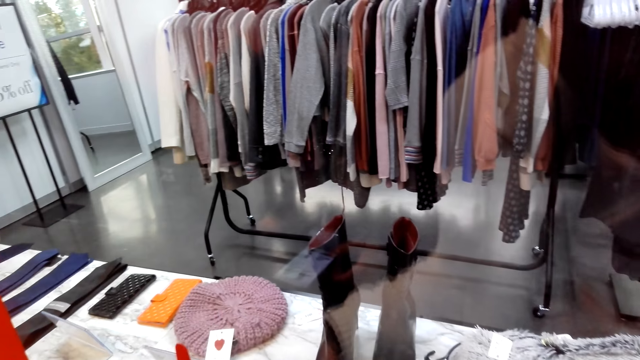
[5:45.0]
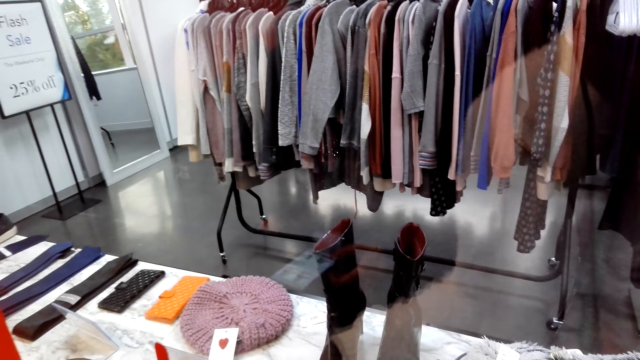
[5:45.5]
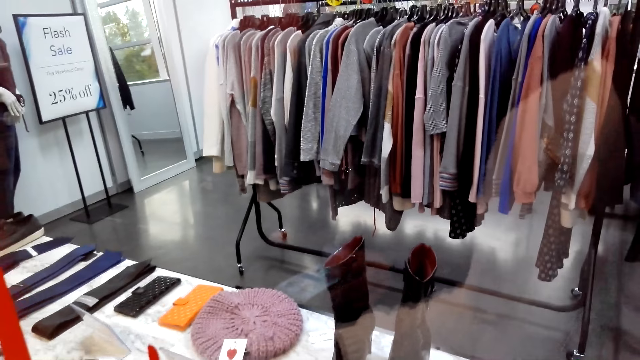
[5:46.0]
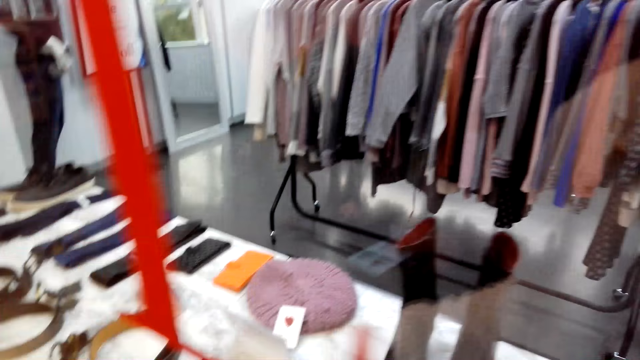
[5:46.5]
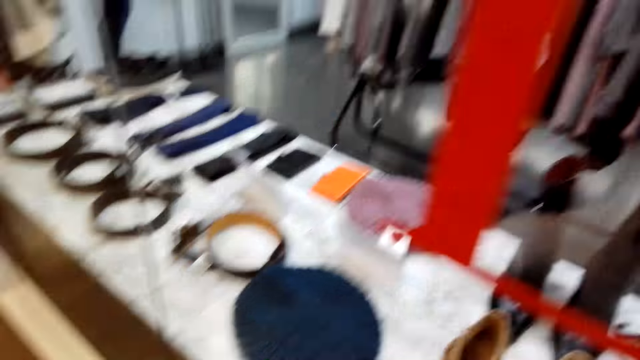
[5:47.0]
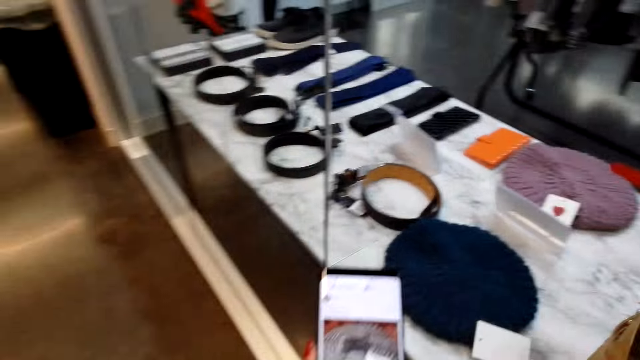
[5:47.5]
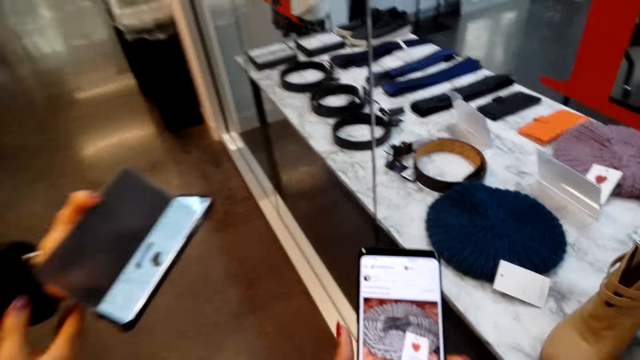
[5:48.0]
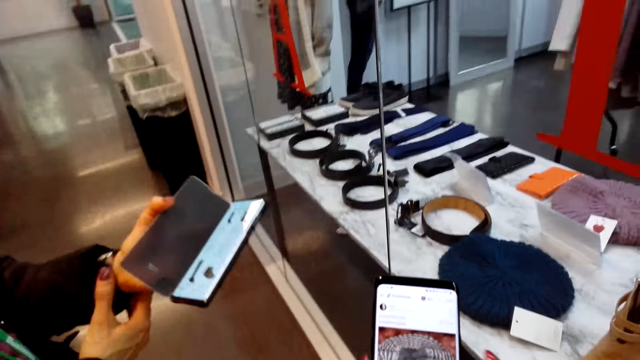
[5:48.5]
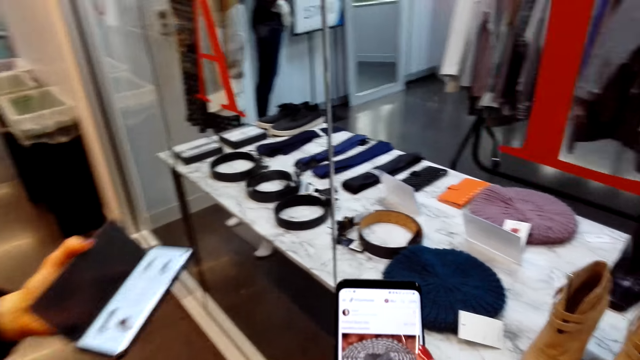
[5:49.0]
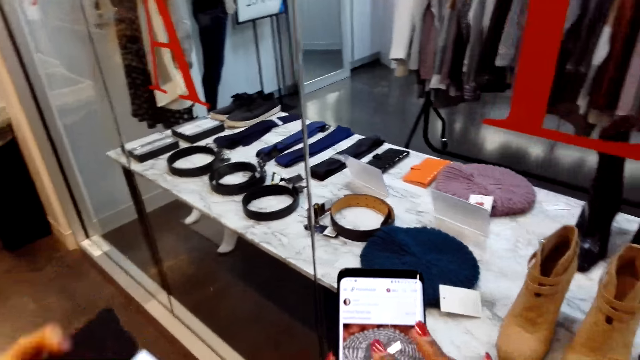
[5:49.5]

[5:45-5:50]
The camera wearer uses the phone.

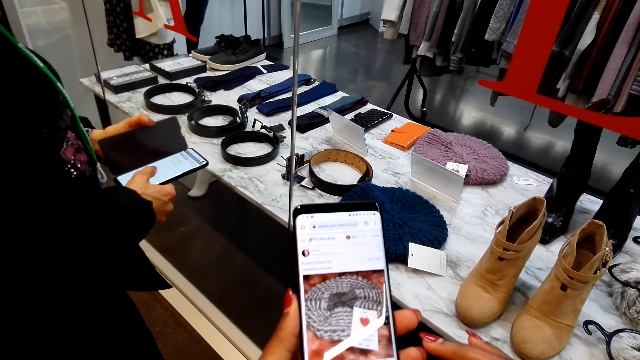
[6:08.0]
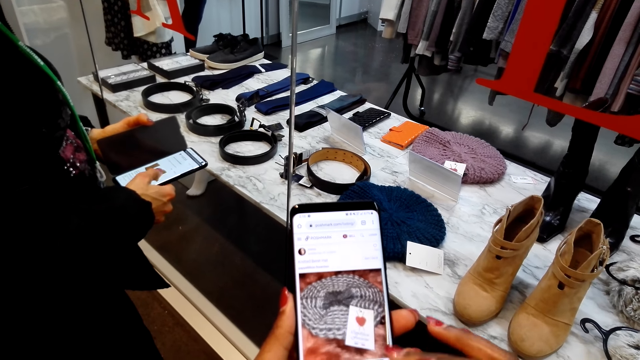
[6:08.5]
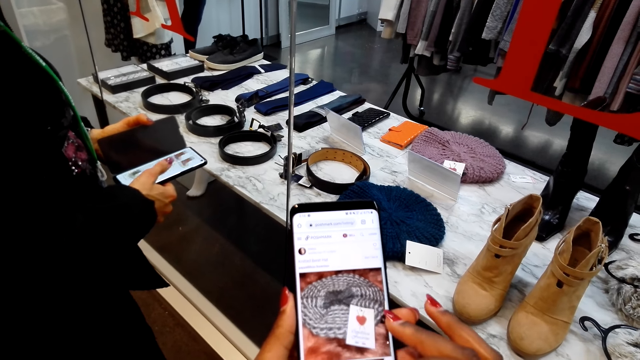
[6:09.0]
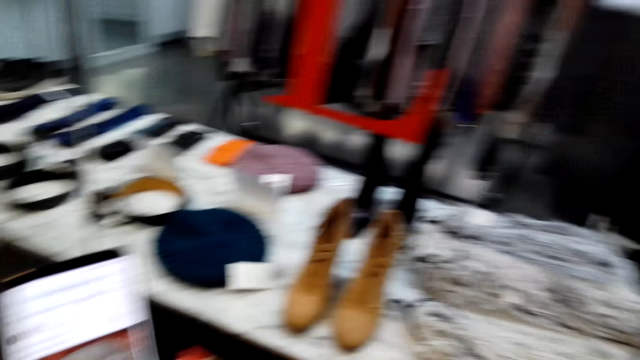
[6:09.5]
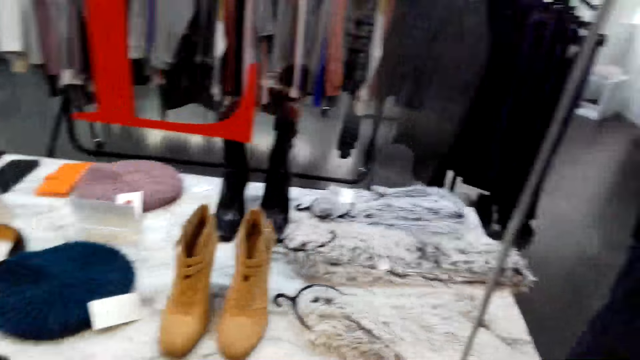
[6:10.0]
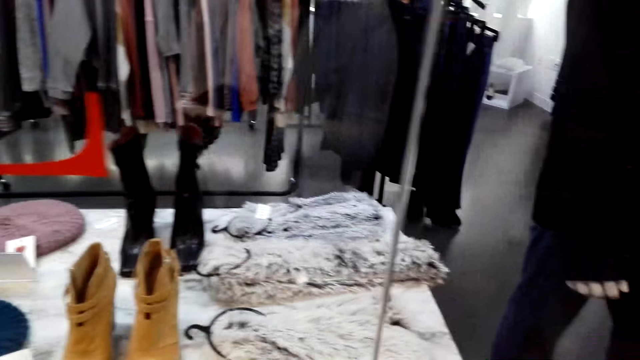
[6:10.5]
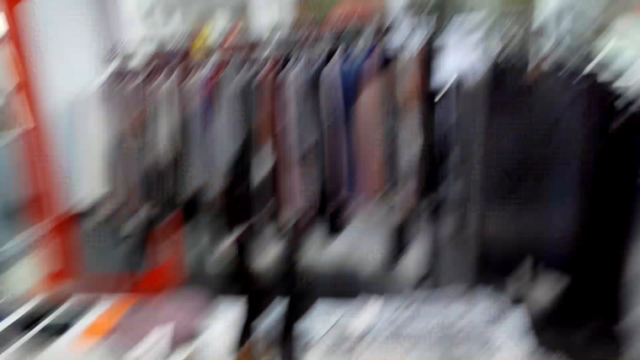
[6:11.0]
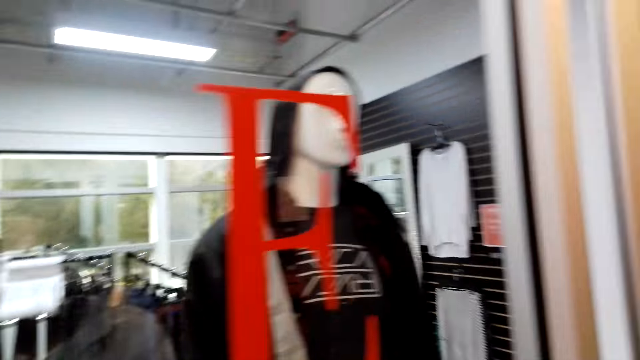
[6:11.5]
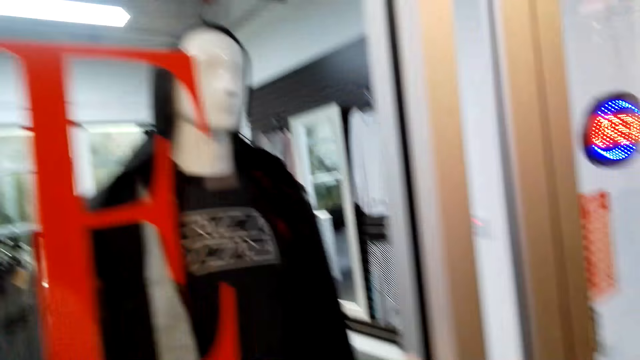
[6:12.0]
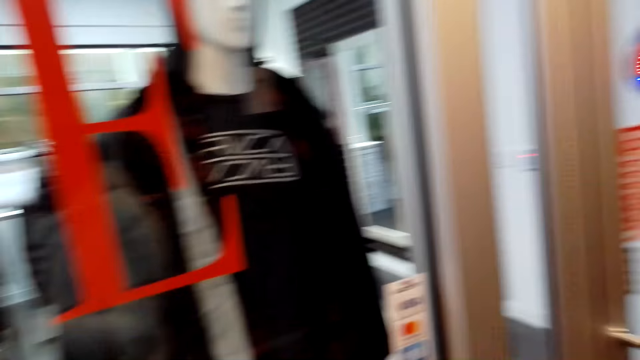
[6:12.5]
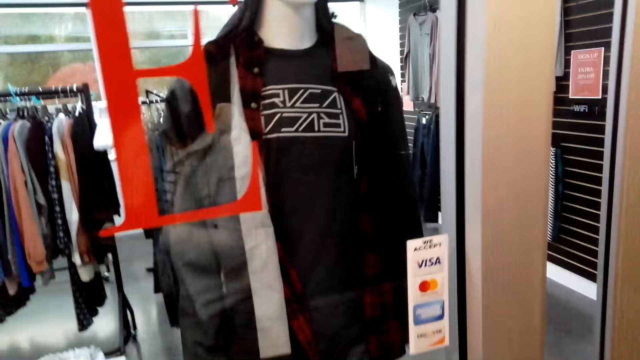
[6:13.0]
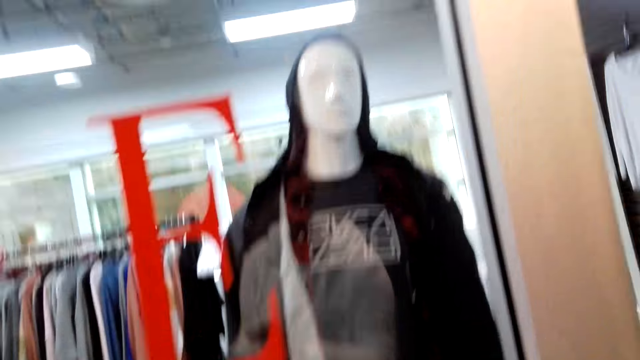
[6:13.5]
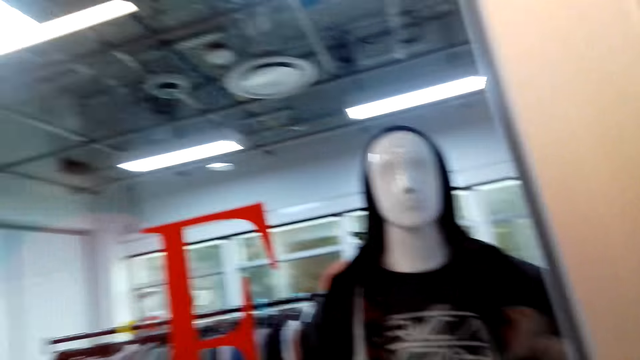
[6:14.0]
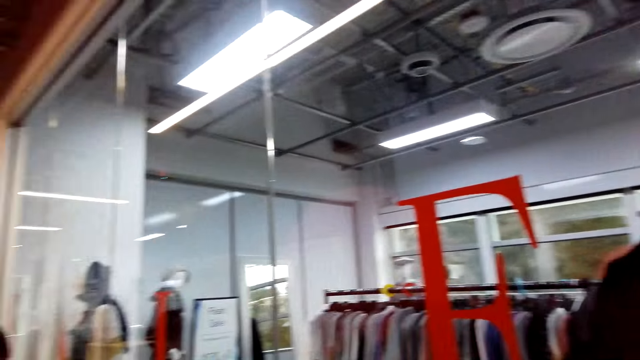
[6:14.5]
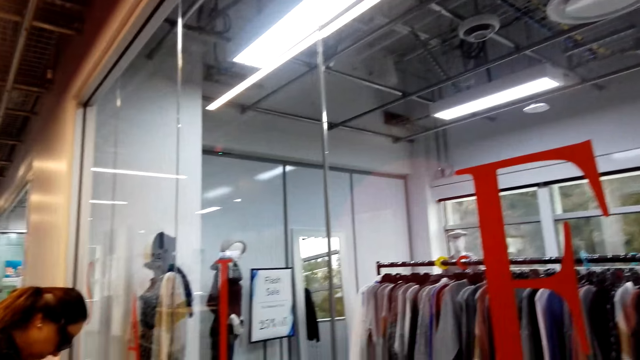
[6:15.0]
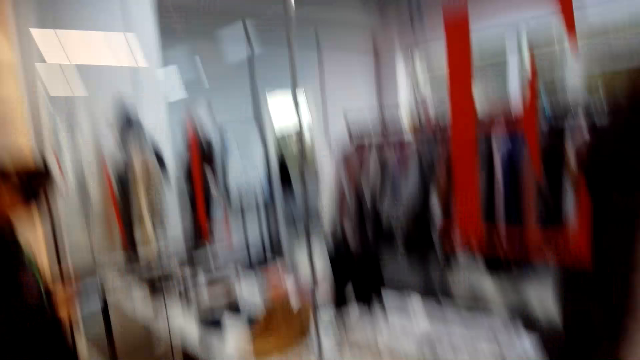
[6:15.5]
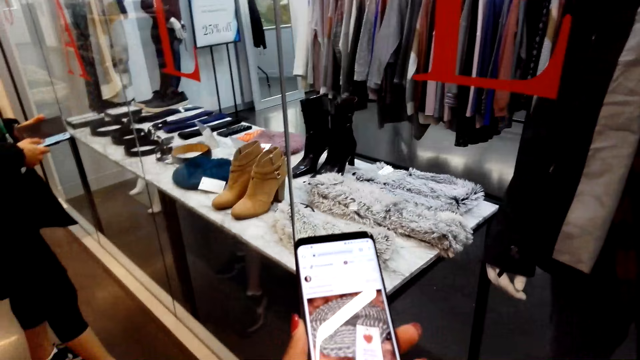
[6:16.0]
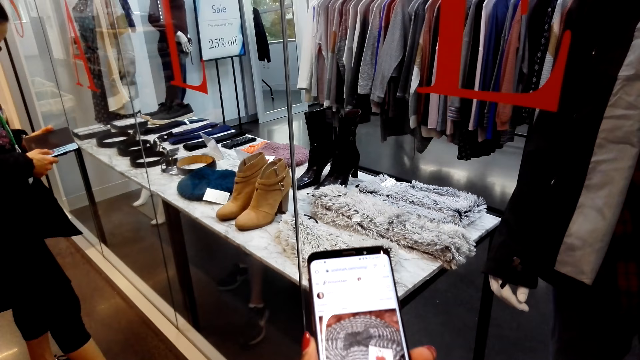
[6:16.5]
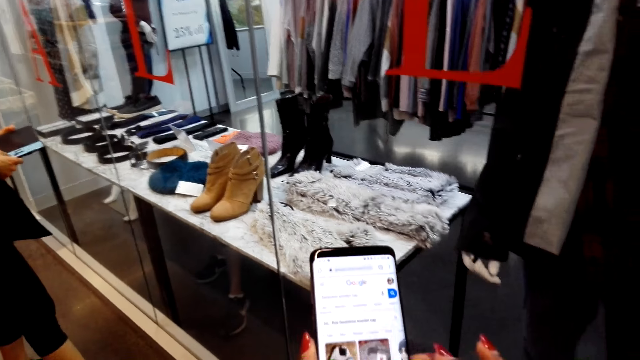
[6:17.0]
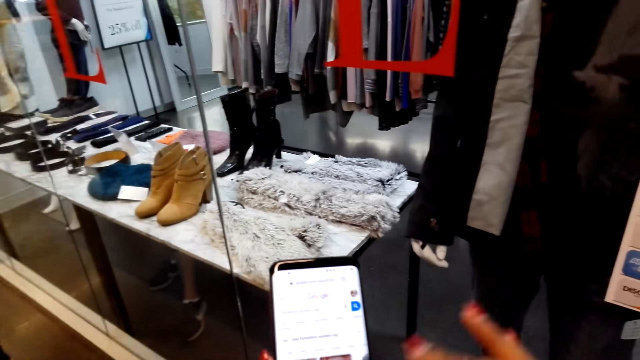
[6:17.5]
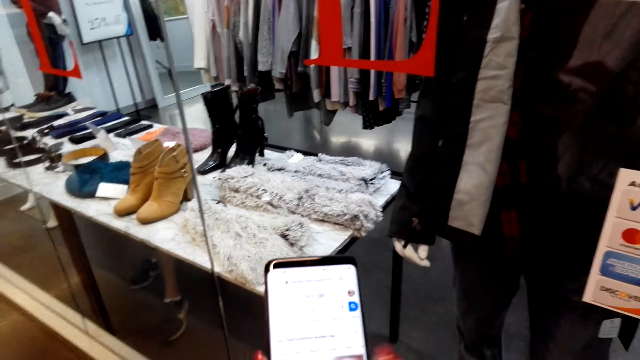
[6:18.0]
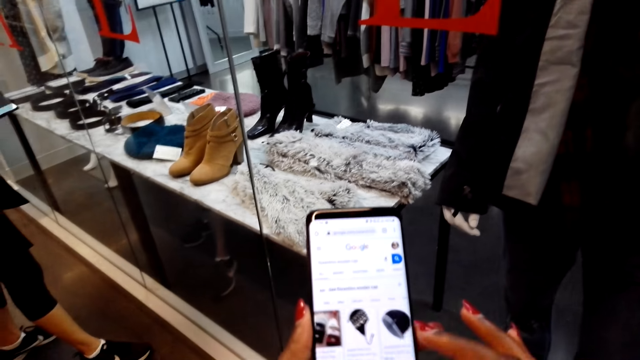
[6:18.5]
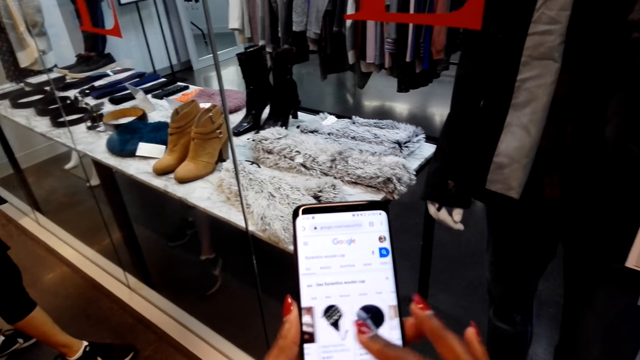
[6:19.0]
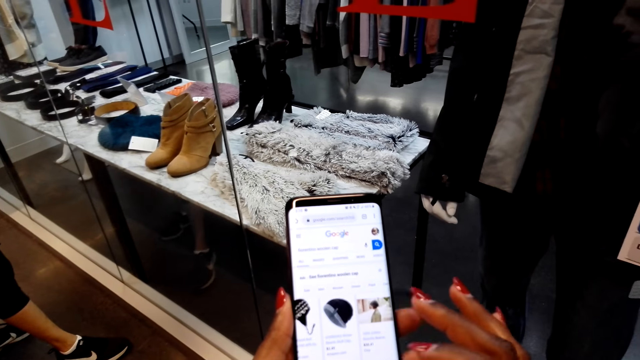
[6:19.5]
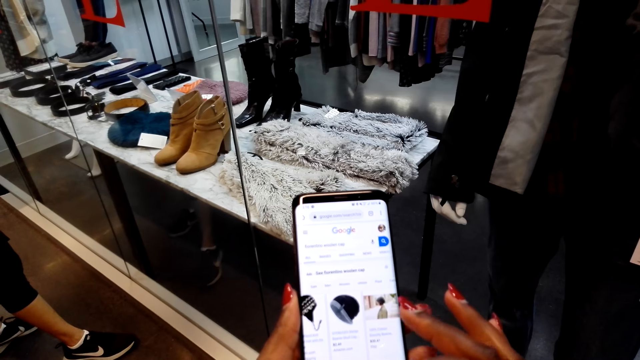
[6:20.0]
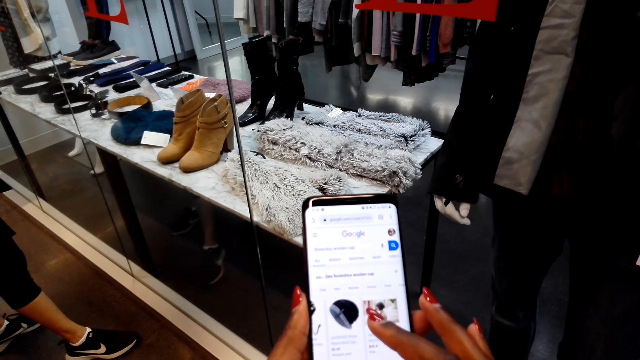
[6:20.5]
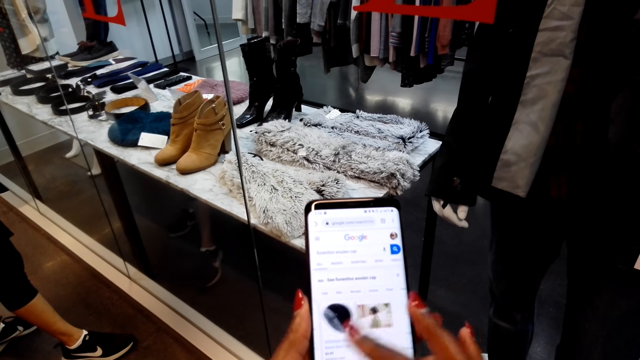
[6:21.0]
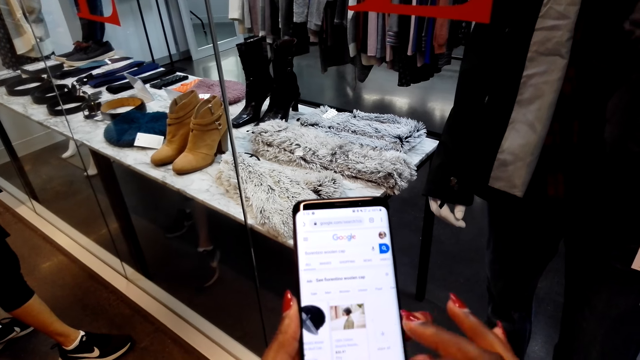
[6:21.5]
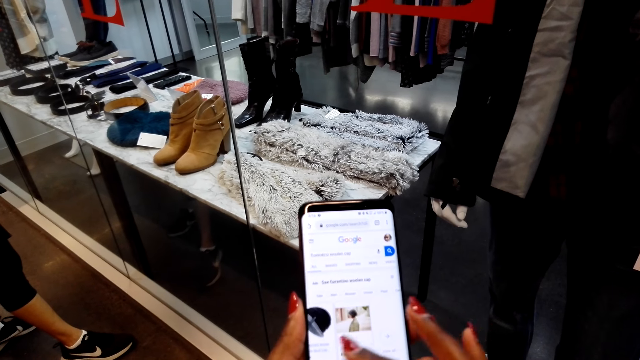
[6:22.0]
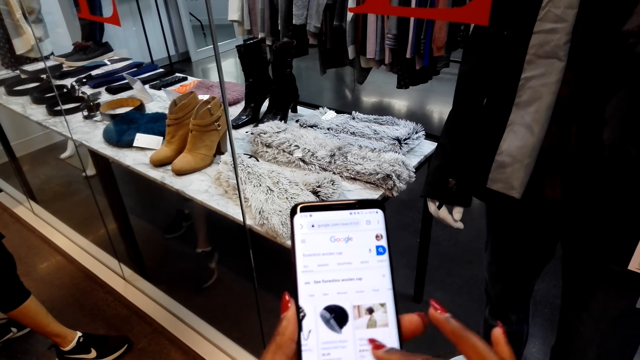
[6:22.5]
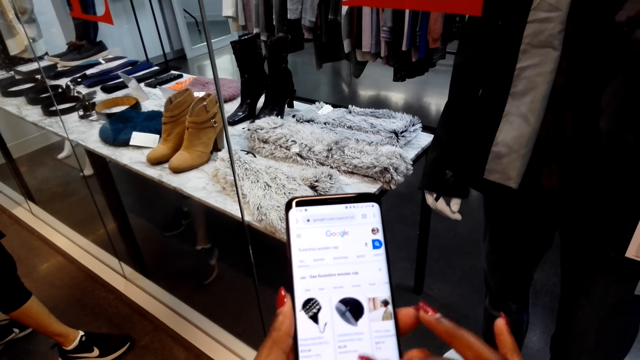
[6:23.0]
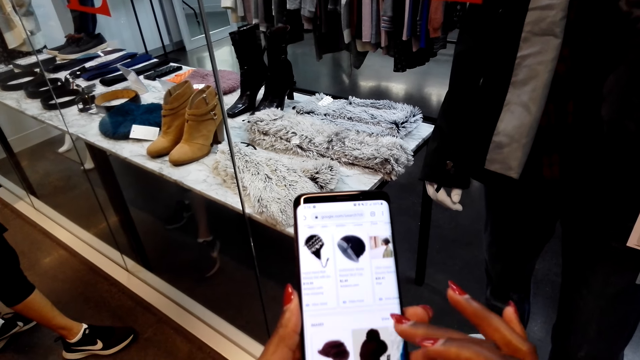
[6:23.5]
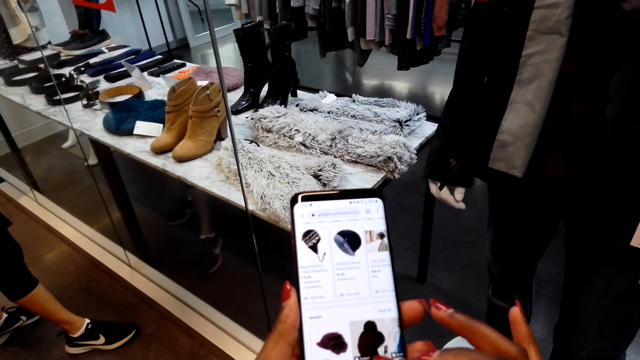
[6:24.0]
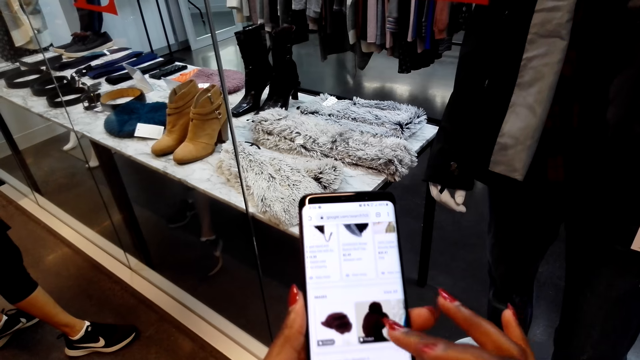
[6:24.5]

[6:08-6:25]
The camera wearer looks around. They scroll a phone.
